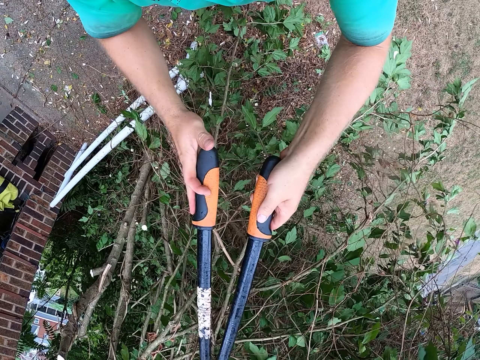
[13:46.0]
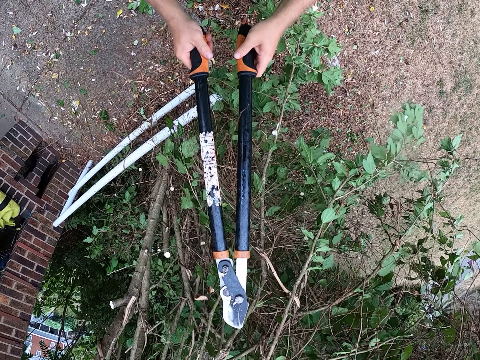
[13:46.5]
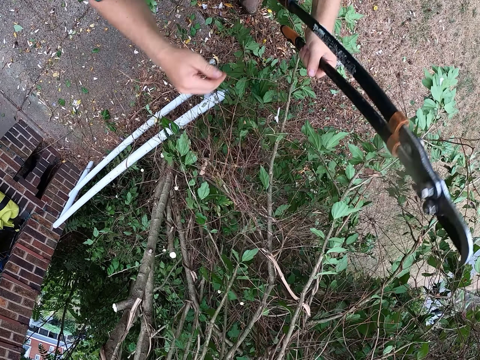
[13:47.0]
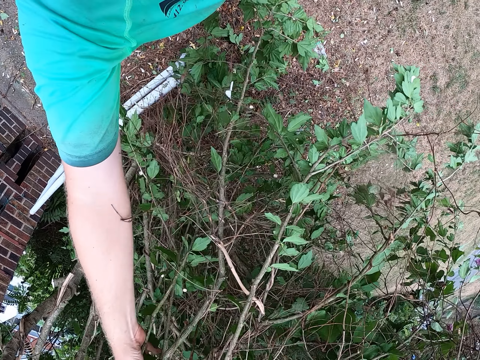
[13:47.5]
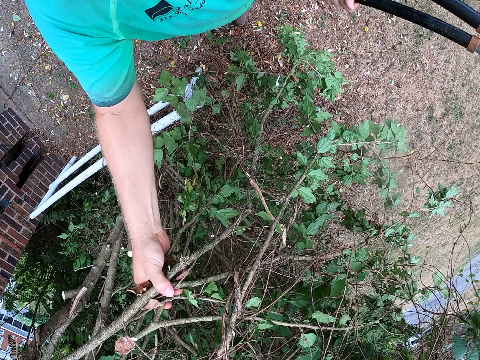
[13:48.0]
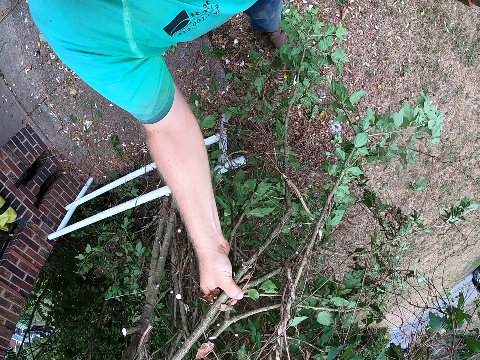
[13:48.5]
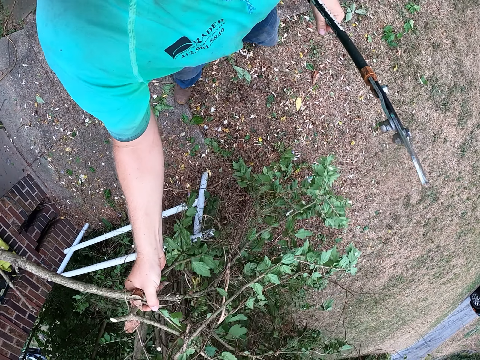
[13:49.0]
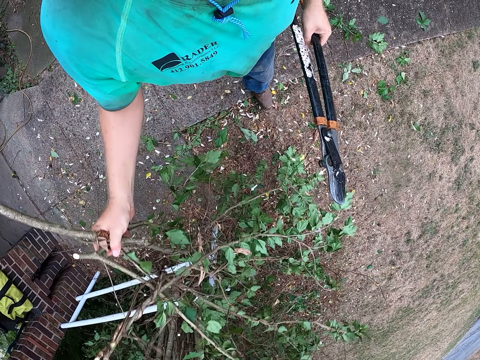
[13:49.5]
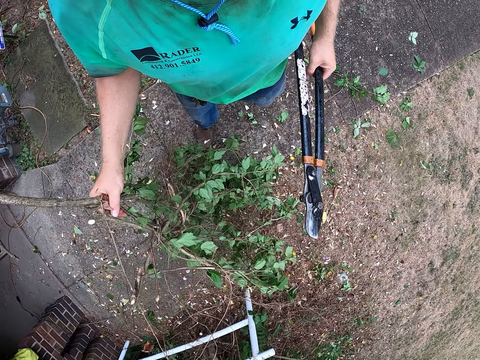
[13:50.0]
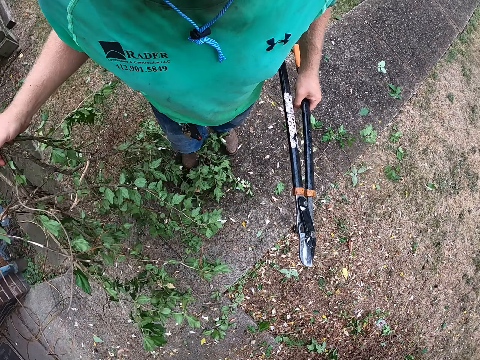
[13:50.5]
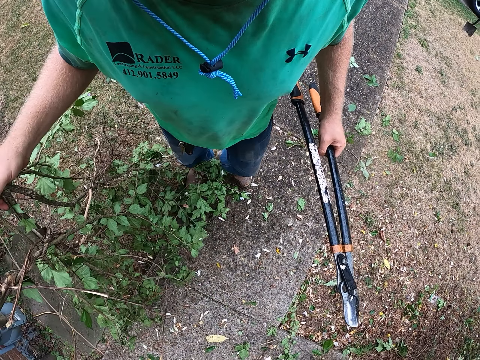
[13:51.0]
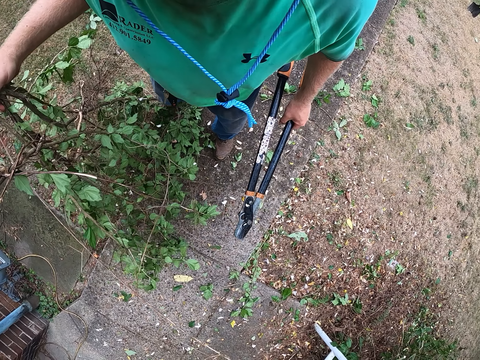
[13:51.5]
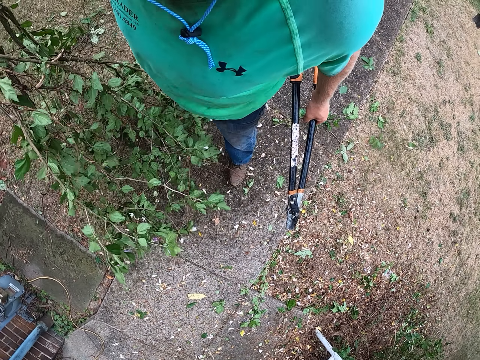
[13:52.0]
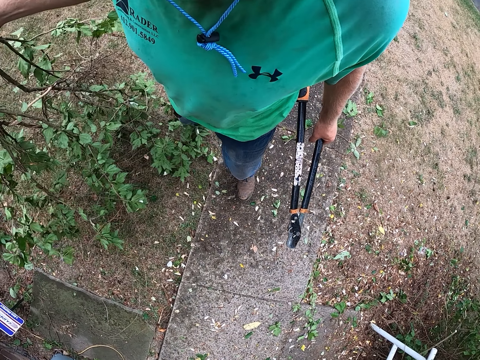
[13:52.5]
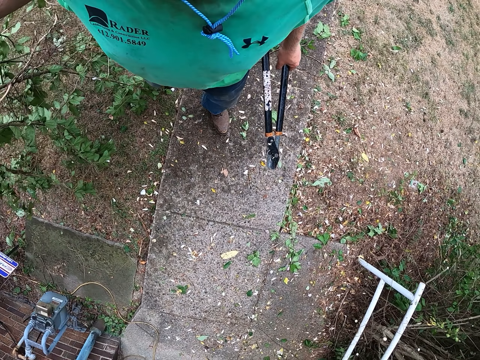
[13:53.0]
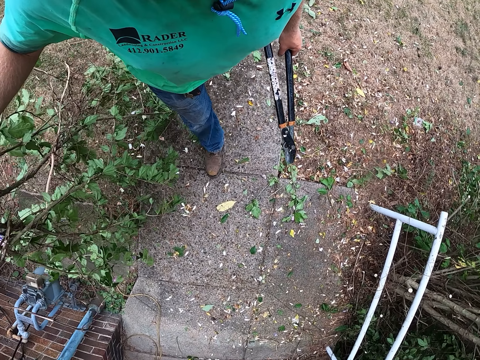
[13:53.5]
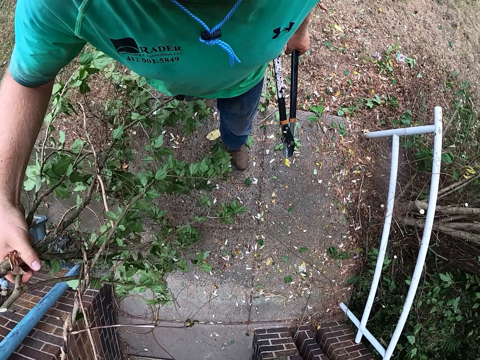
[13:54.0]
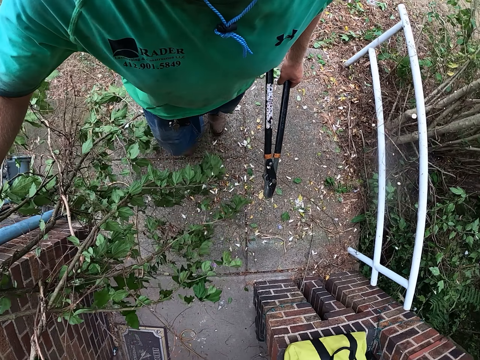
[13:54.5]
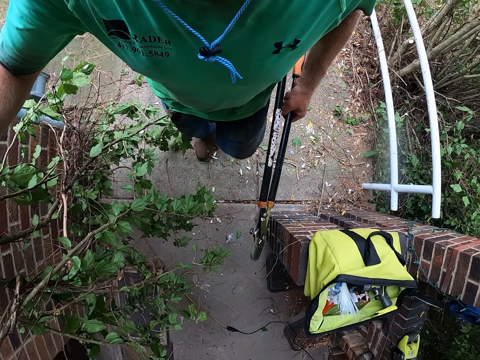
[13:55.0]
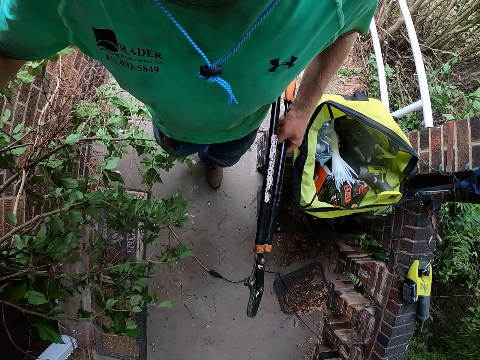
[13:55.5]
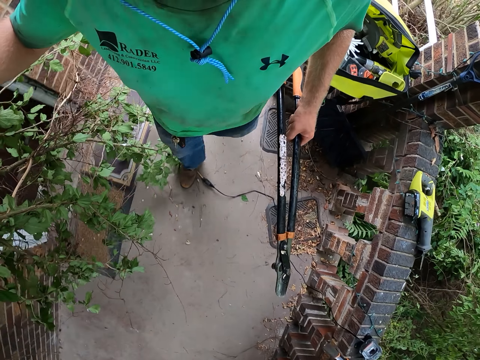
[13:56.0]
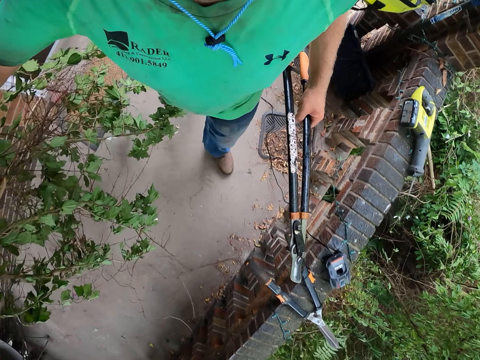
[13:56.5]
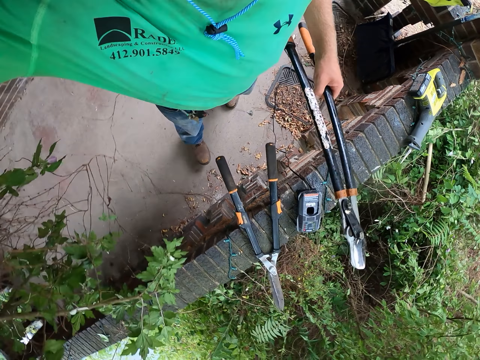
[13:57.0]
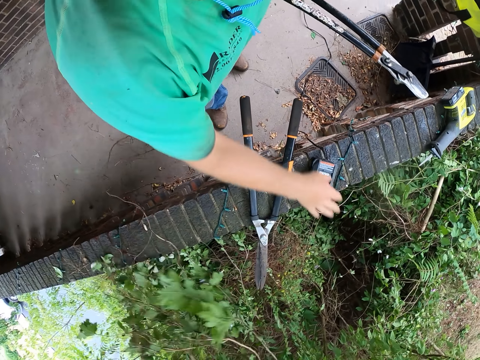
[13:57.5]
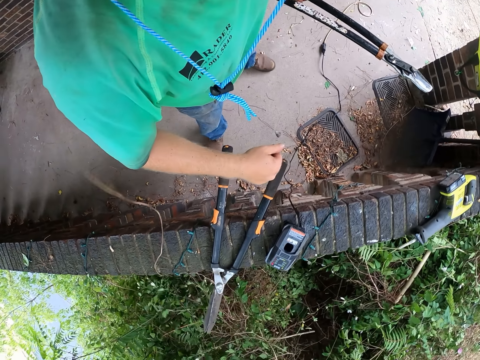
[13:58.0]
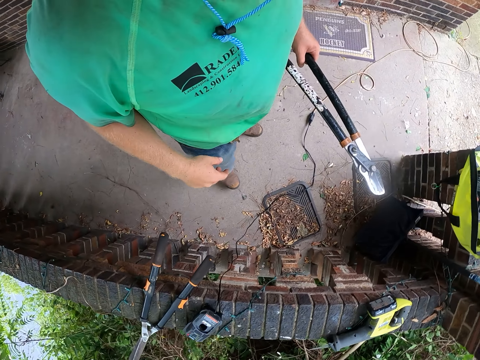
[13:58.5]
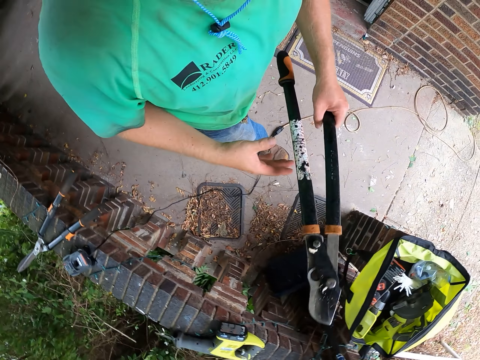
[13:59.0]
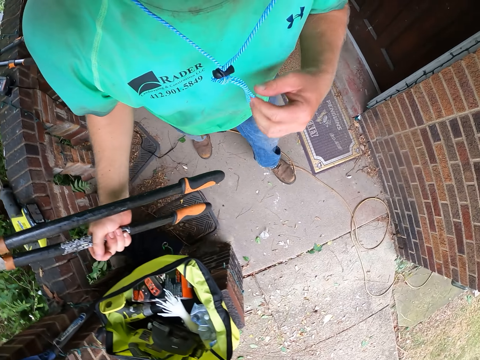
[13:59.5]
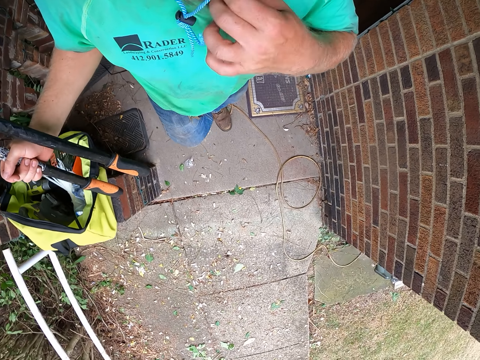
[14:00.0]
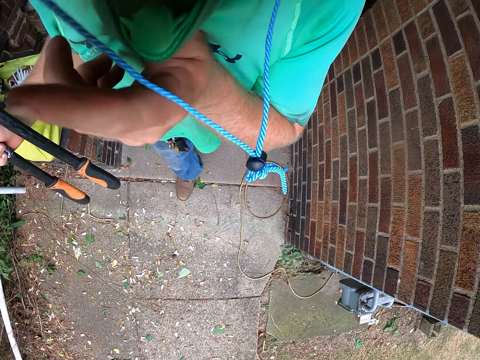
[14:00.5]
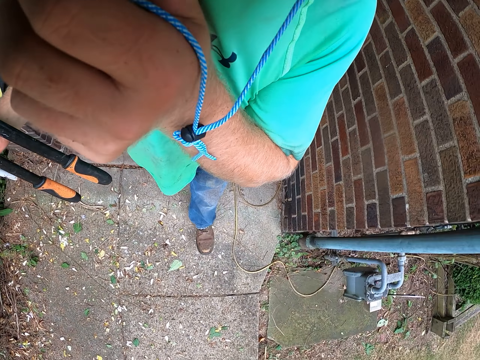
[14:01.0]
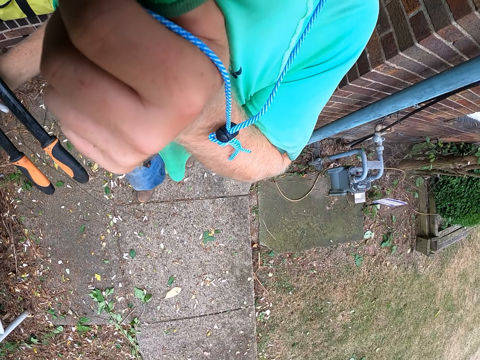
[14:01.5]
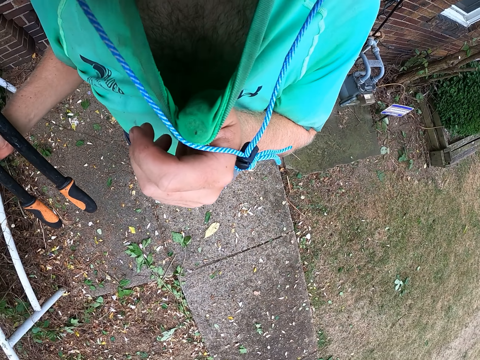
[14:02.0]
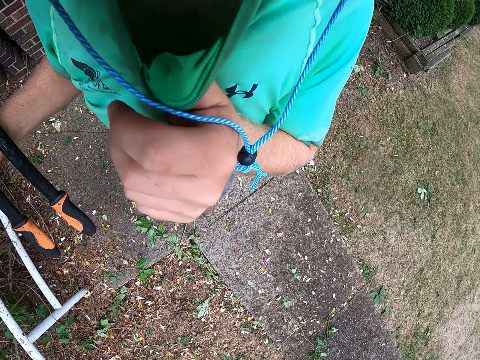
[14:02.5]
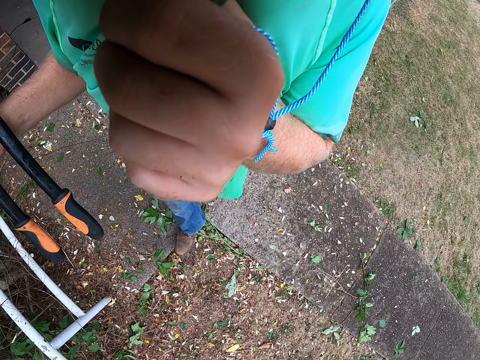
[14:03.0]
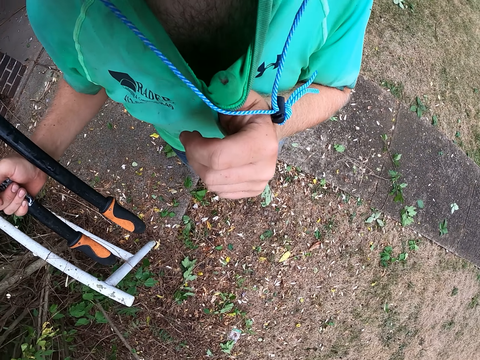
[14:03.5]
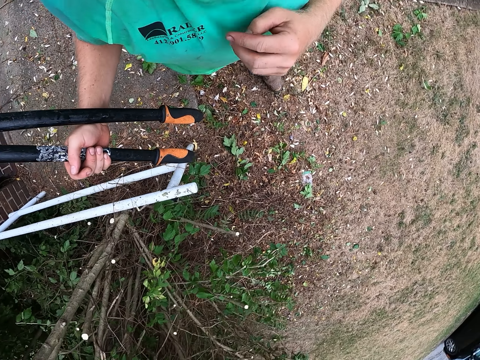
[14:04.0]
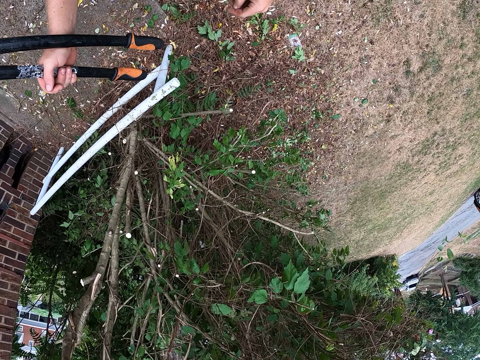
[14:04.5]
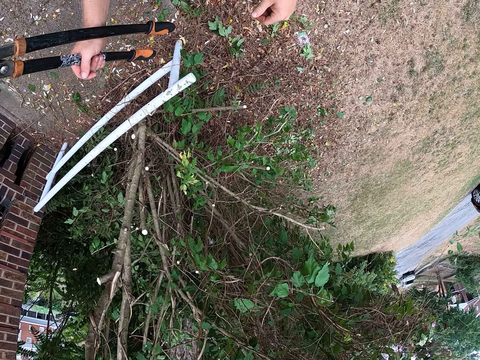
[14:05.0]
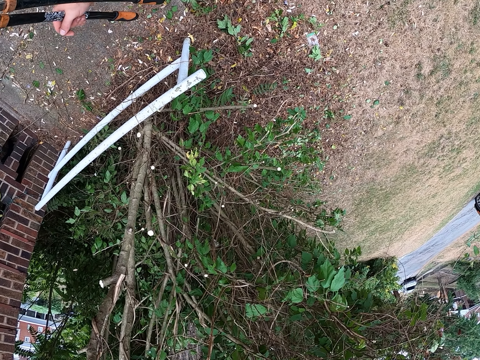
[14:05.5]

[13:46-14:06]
The camera wearer holds the lopper with his left hand. He pulls down the tree branch with his right hand. He holds the tree branch with his right hand. He carries away the branches. He tosses the tree branch on the ground with his right hand. He passes the lopper from his left to right hand. He walks away. He wipes the face area. He stands for a while.

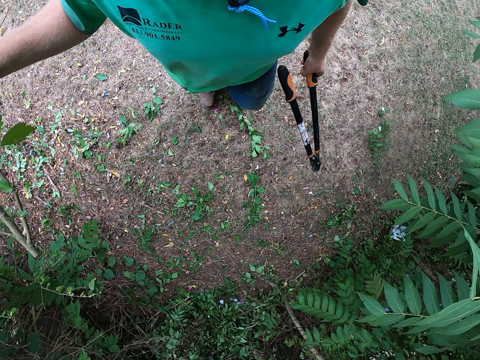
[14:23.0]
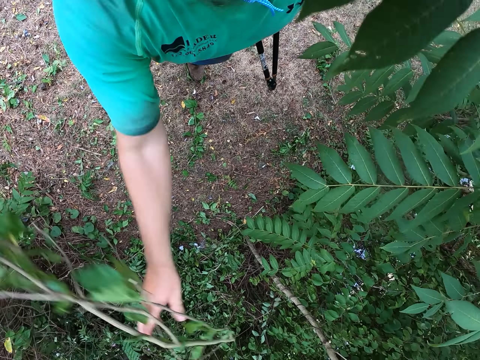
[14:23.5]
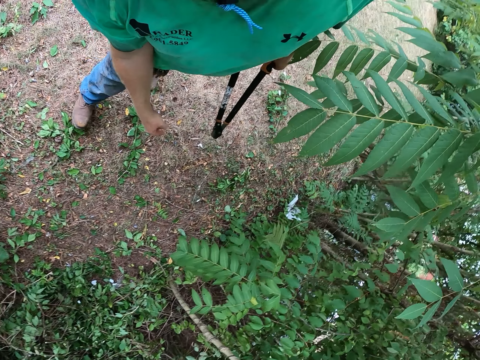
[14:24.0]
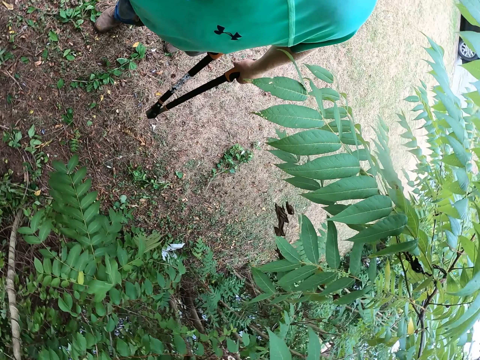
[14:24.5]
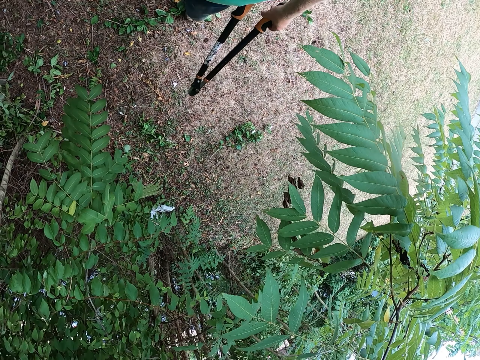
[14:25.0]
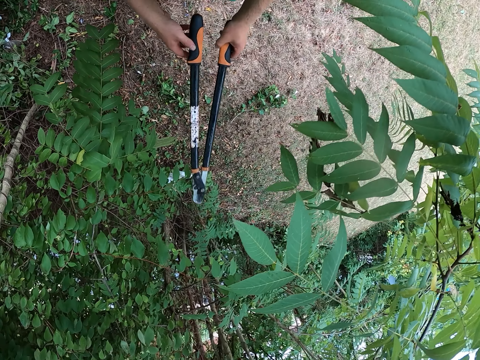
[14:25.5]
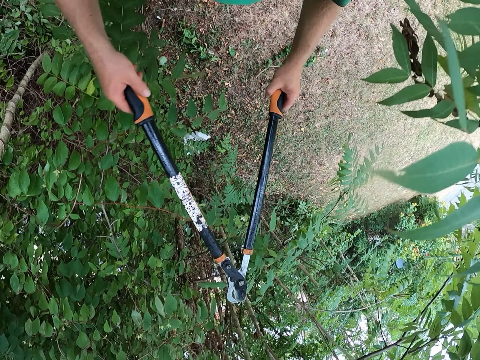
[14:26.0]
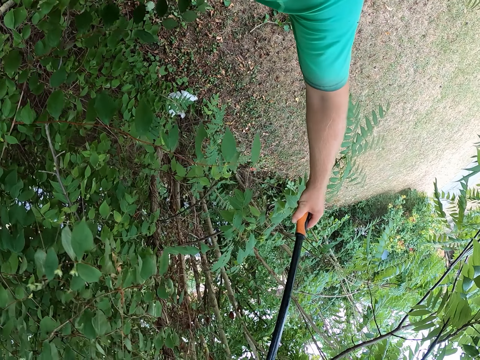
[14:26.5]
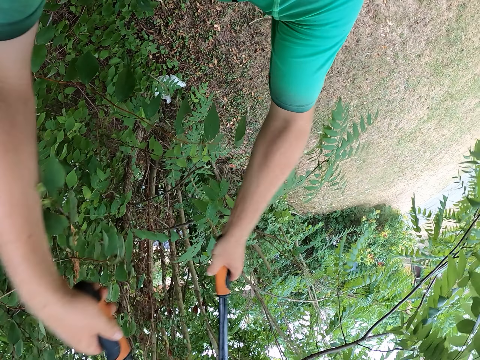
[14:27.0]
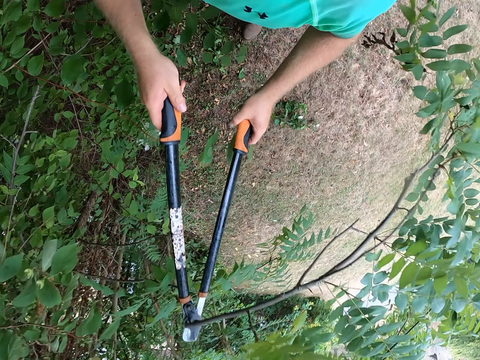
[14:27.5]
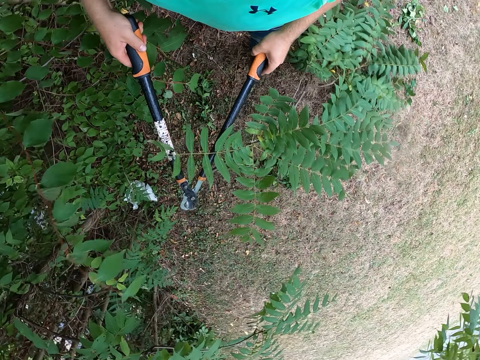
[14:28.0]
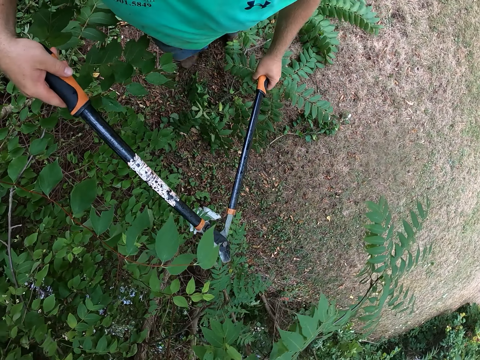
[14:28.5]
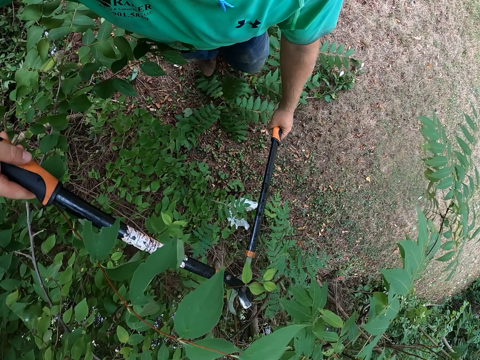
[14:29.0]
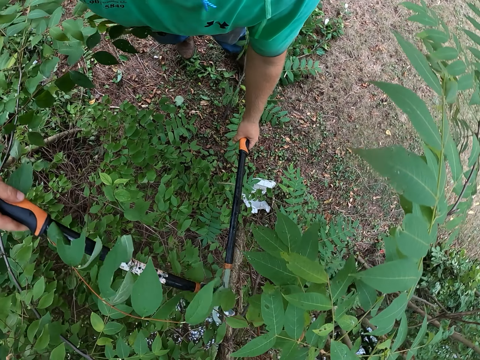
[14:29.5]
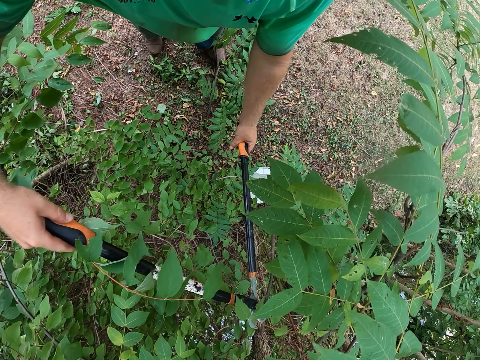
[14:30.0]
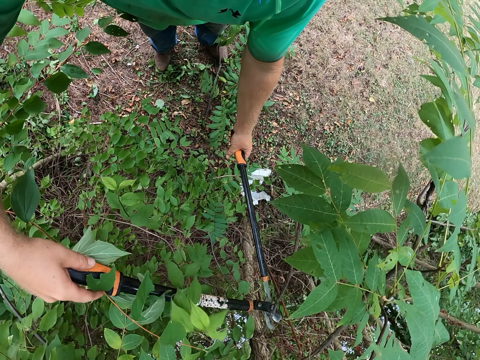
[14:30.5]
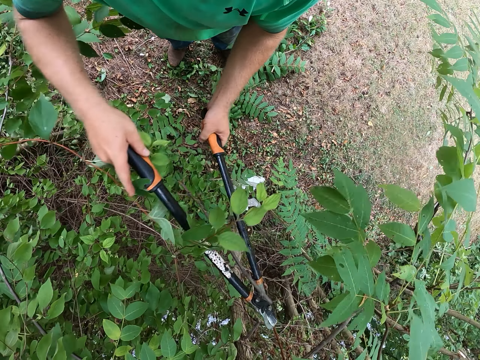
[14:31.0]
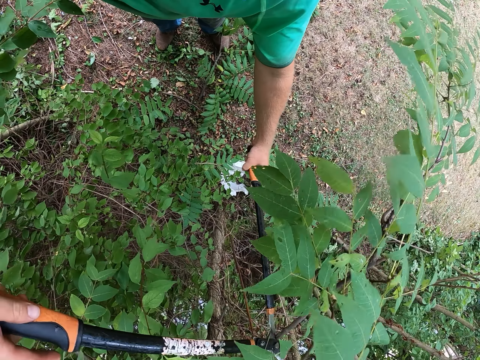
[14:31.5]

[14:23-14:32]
The camera wearer tosses the tree branch on the ground with his right hand. He cuts a tree branch with the lopper in both hands.
